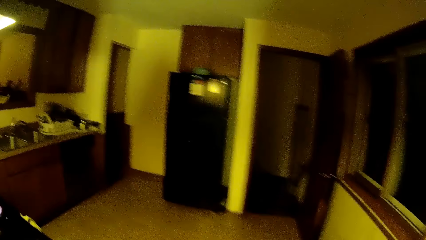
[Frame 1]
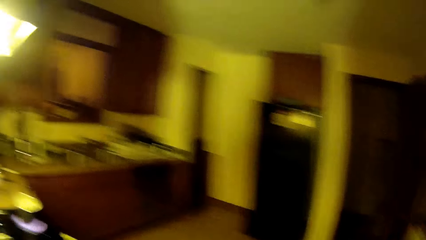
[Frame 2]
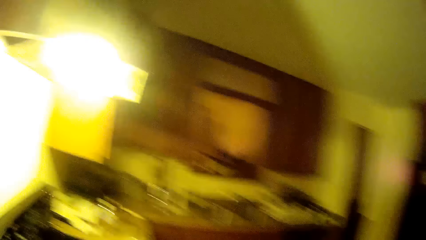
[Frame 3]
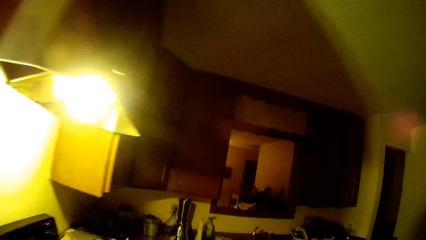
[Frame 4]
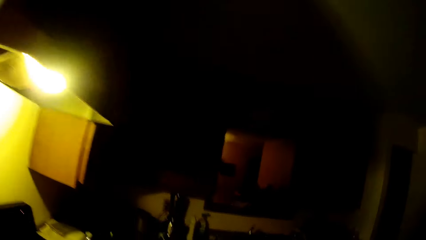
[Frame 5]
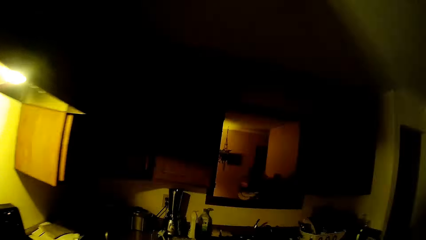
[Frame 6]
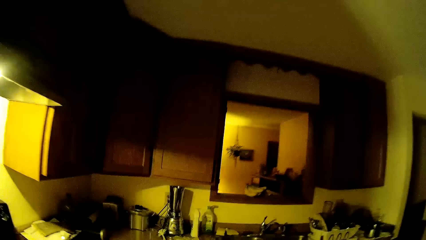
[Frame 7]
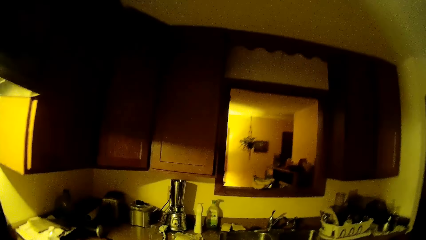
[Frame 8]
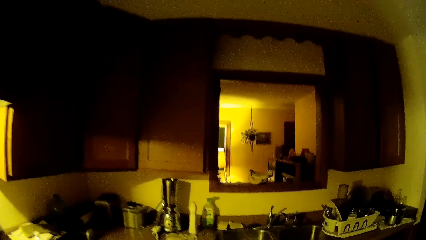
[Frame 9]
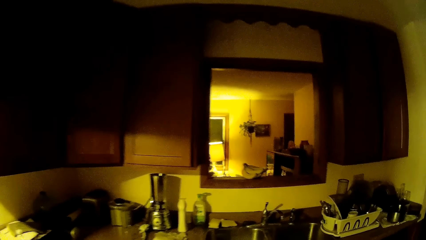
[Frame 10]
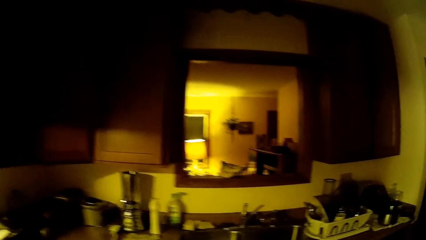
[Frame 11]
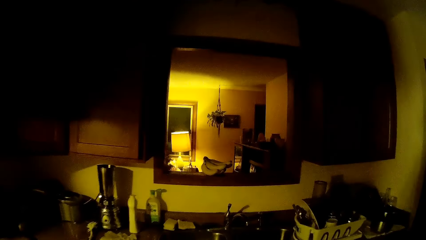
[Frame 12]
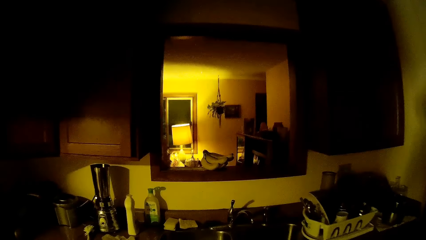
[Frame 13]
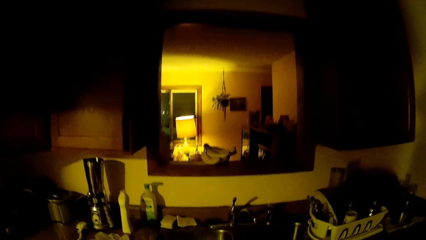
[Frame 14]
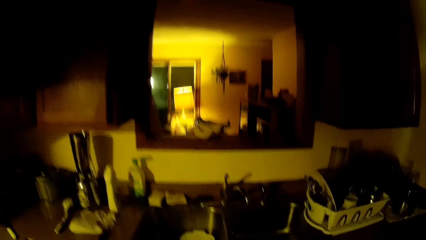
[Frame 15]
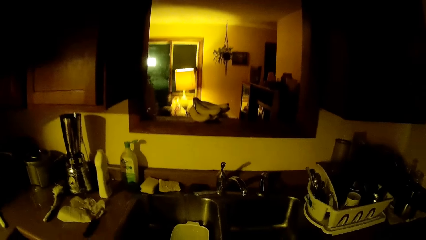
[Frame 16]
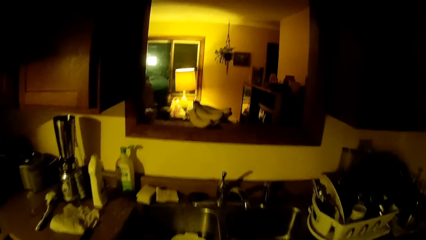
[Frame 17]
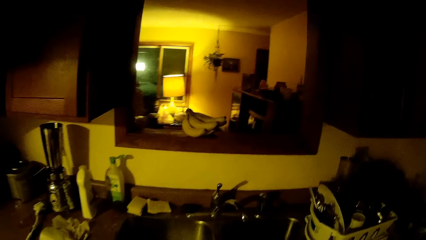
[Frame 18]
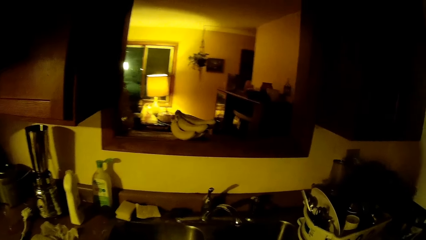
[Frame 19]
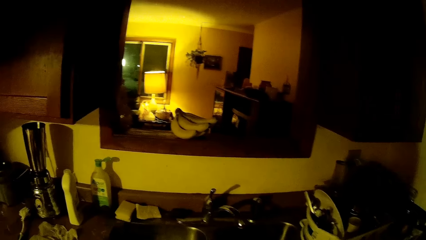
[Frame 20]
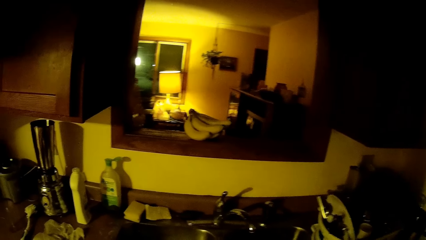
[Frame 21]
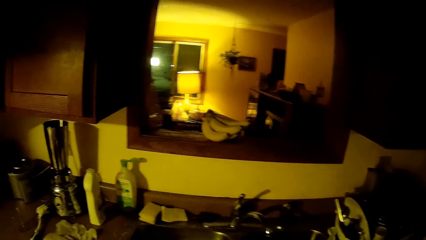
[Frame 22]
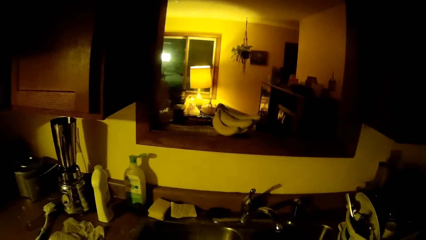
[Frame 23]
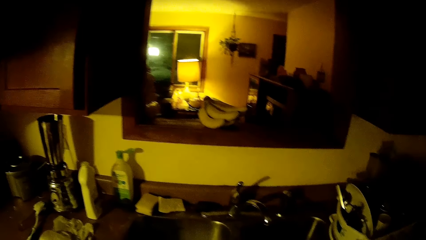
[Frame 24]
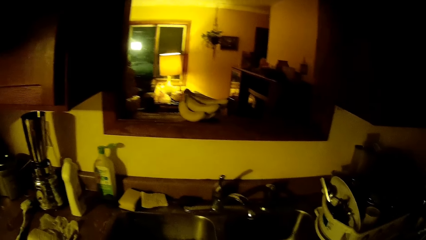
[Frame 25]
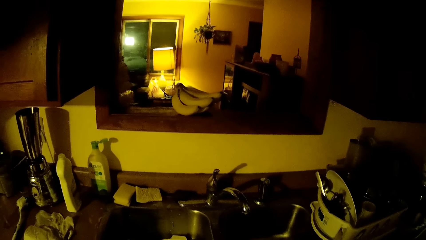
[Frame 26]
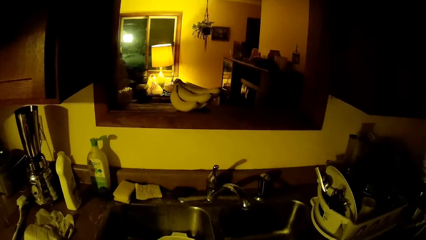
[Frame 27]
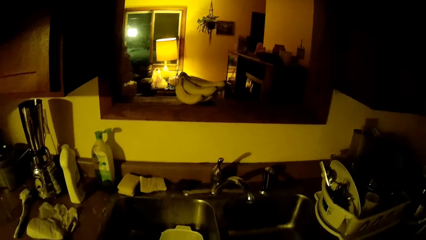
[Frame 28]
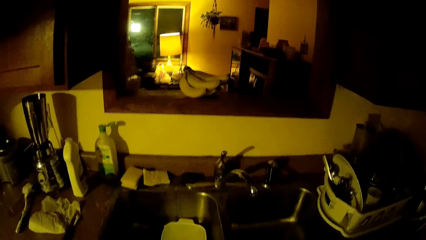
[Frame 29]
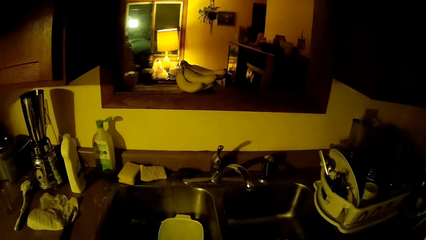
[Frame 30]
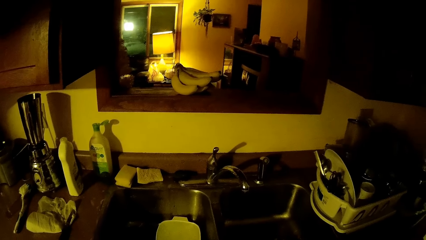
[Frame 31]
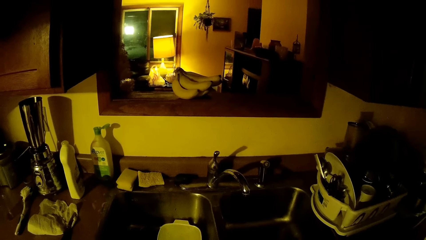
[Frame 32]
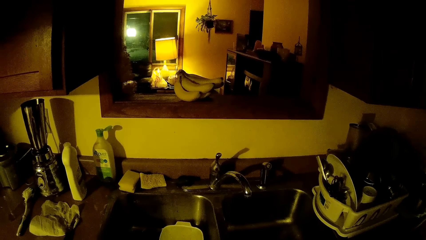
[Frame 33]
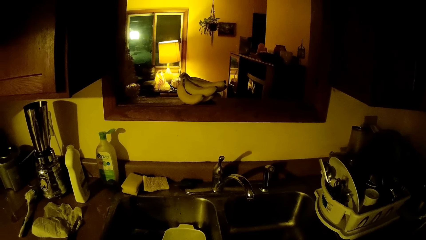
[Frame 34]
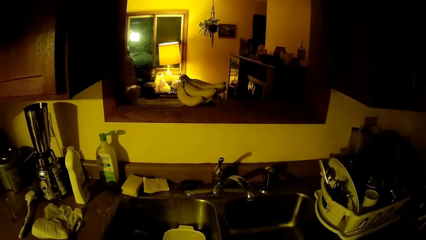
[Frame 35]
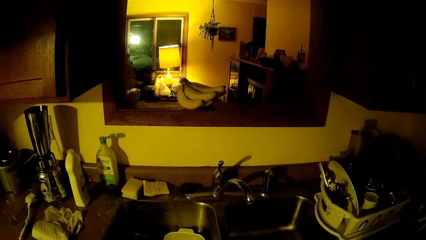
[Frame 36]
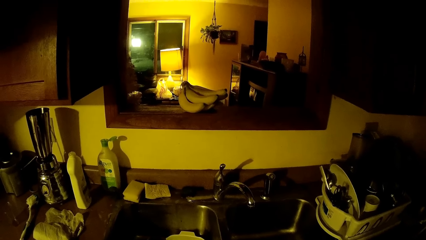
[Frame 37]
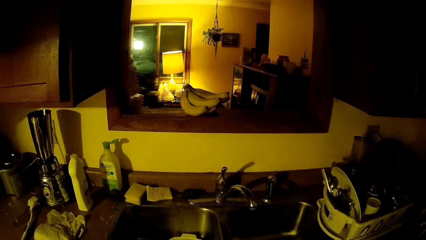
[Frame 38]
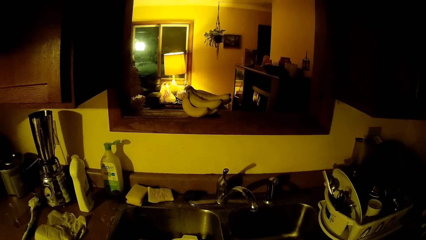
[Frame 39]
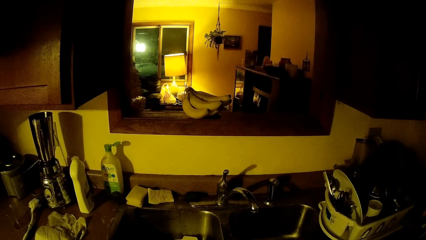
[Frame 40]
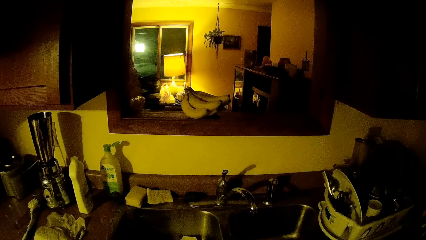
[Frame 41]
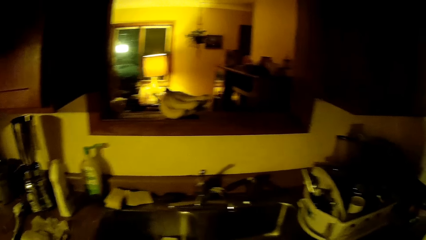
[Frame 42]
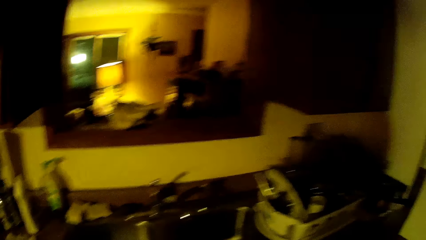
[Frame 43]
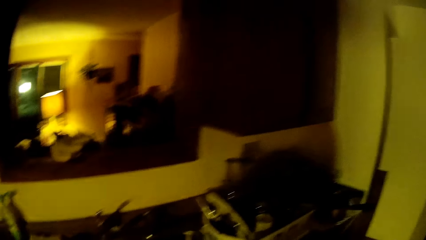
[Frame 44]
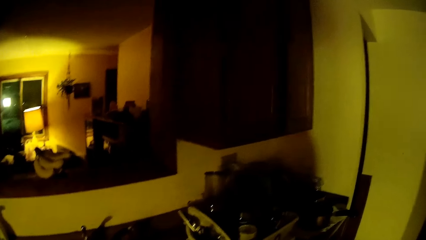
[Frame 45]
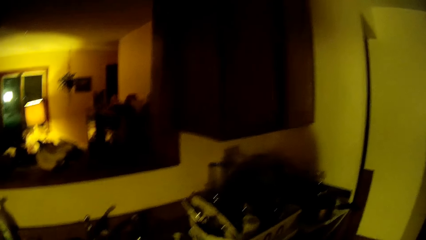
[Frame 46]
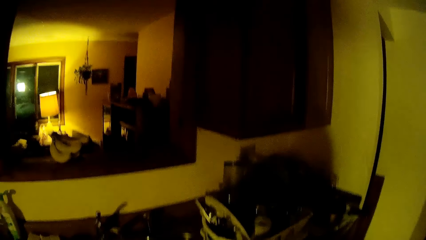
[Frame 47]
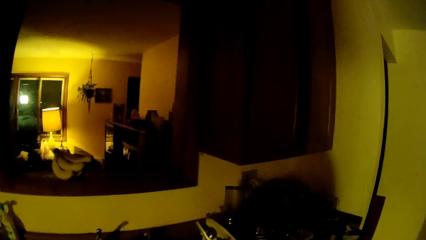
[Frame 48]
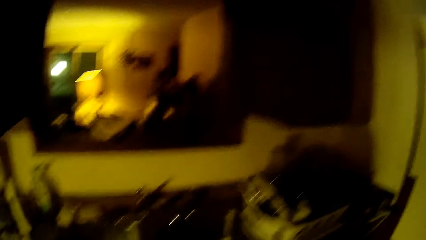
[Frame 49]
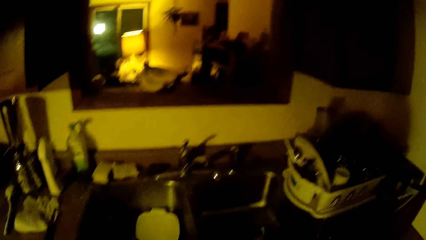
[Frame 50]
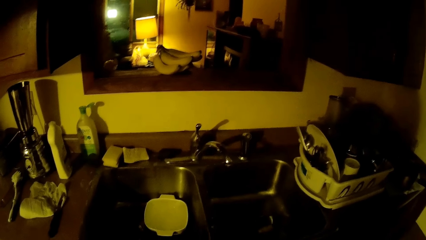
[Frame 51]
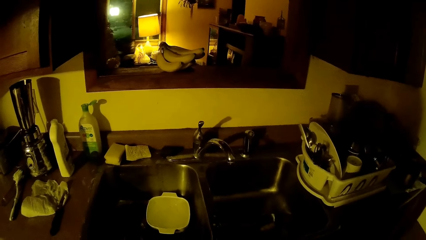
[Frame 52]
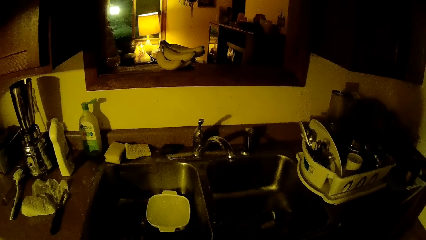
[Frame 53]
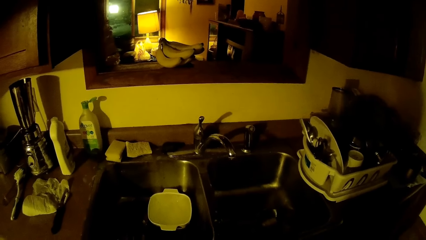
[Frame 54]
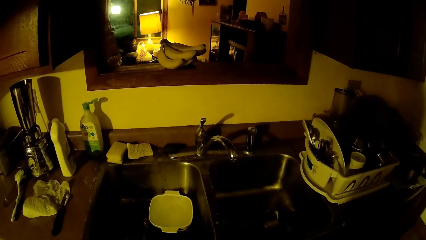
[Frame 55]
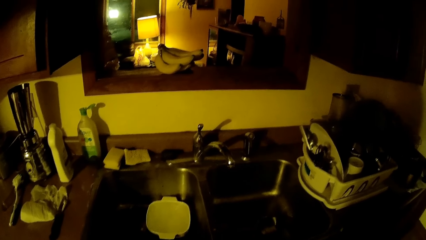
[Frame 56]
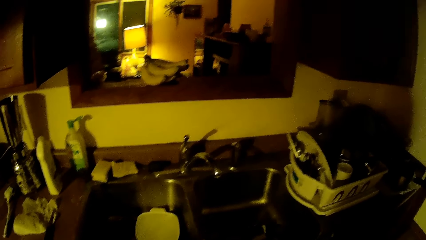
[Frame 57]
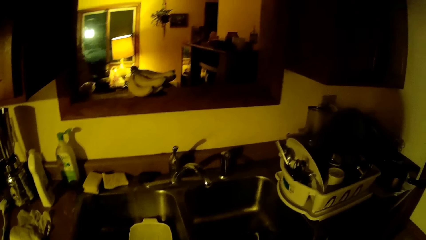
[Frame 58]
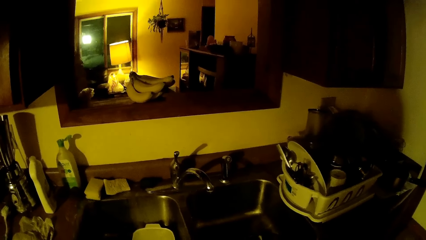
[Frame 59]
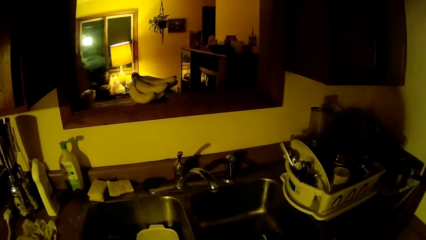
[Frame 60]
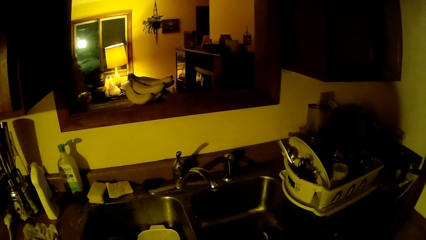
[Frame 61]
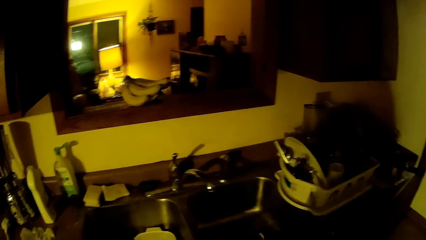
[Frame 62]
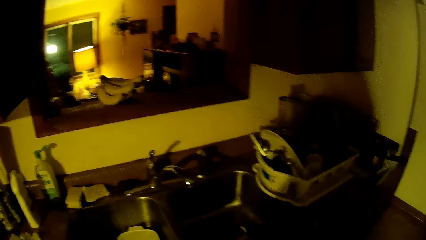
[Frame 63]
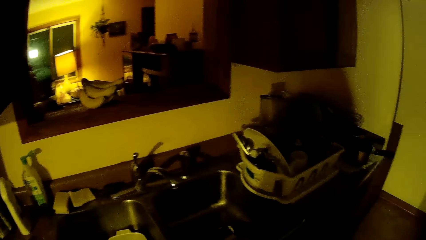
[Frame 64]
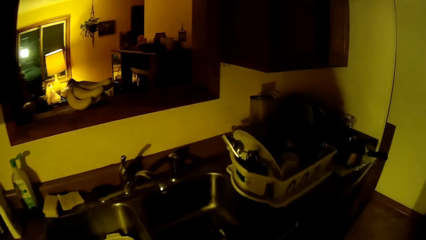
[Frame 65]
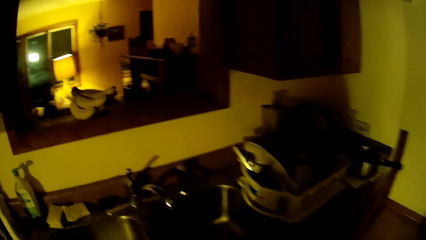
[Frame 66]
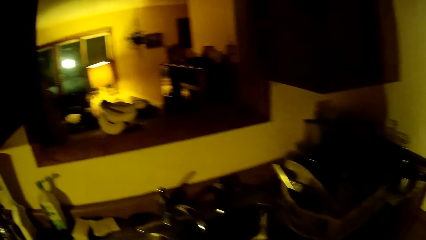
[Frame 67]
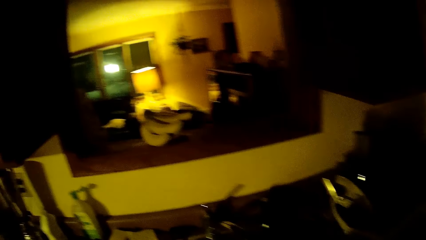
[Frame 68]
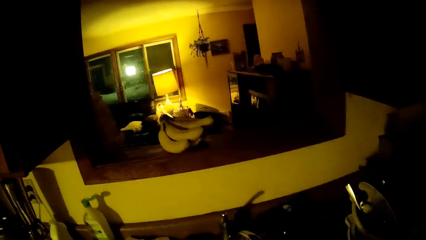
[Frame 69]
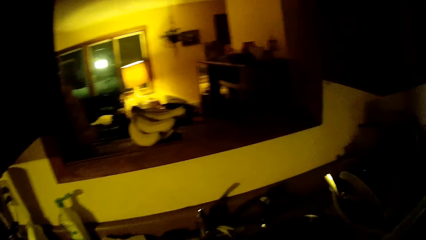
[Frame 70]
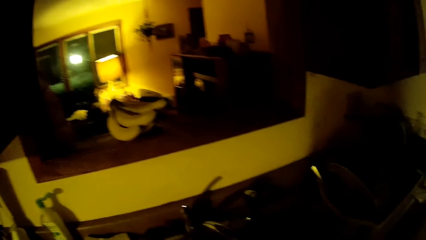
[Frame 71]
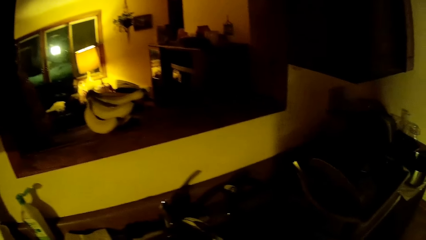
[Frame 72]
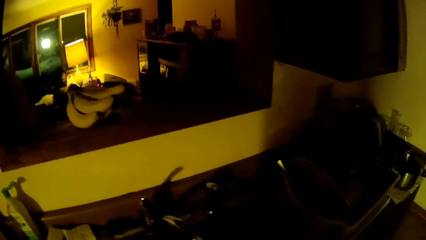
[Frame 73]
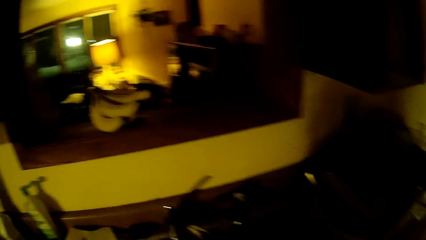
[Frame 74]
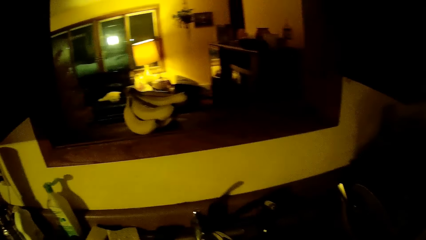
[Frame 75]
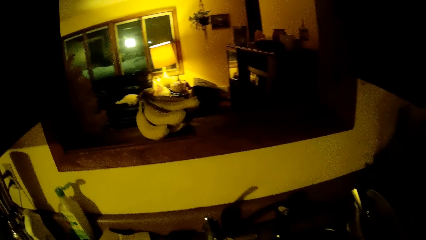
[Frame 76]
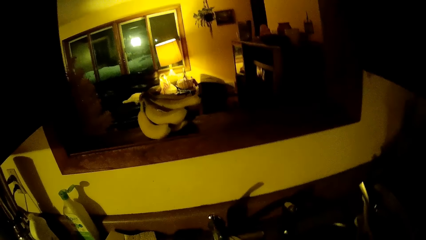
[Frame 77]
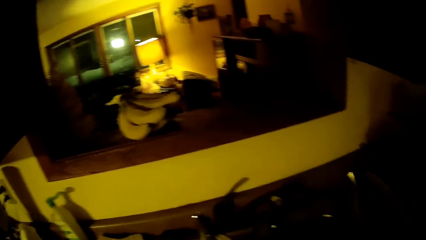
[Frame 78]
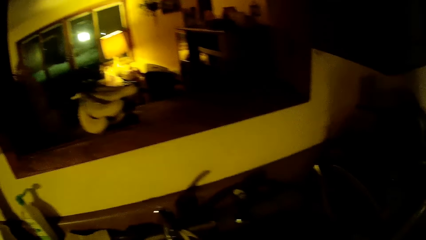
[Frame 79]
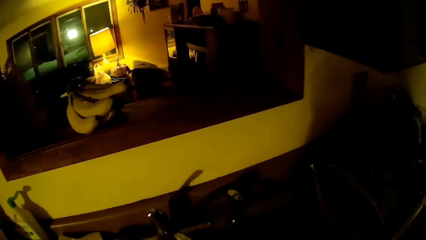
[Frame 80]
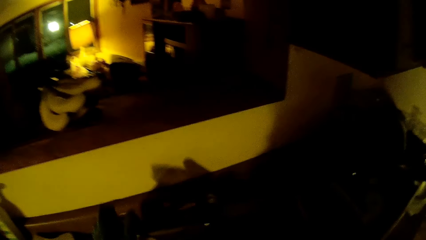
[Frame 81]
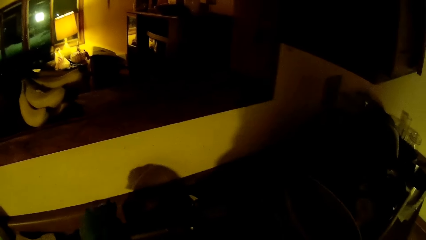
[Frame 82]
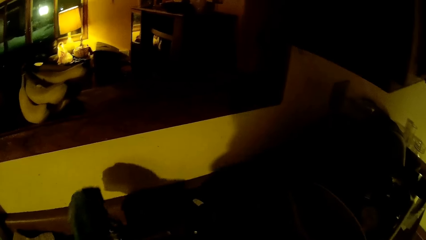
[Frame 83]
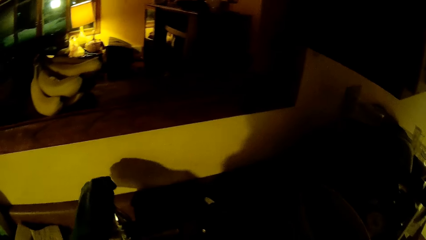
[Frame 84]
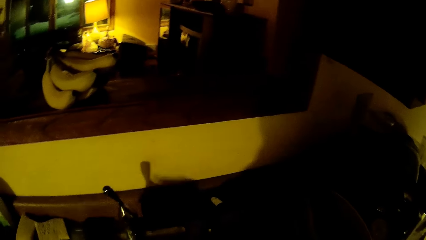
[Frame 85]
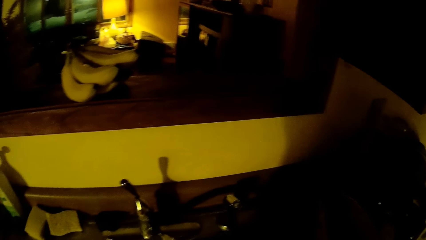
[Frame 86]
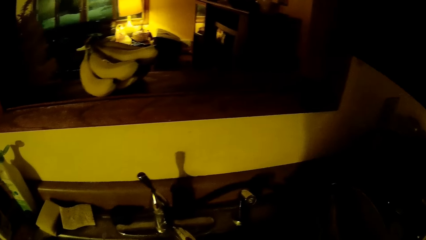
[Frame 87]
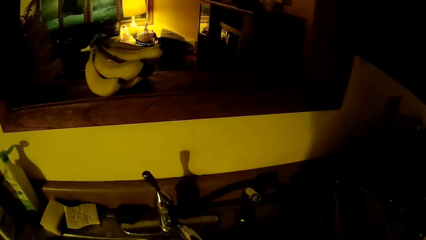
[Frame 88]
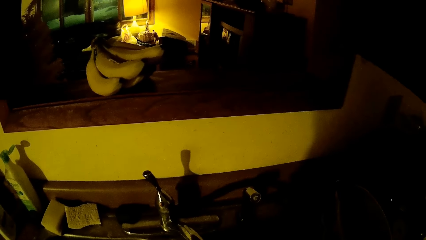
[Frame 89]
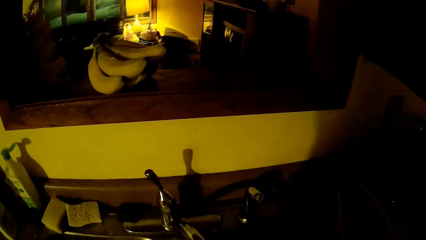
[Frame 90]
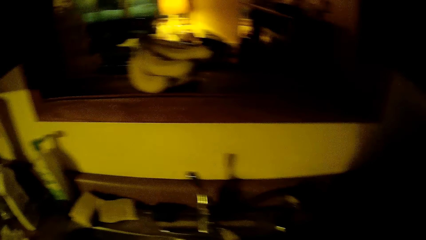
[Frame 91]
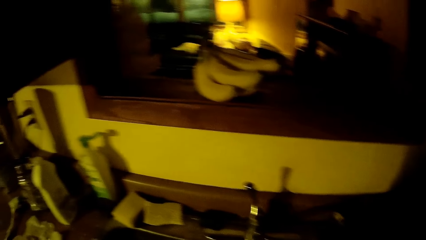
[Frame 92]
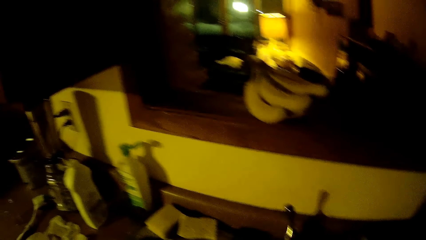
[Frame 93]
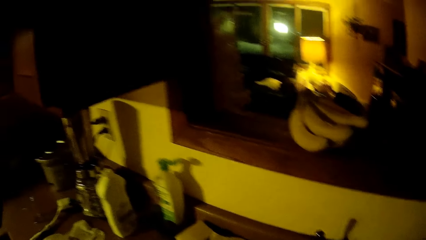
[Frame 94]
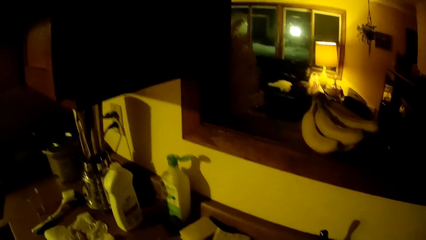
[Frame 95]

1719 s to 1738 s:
The camera wearer enters the kitchen. He turns on the tap on the sink with his left hand.
